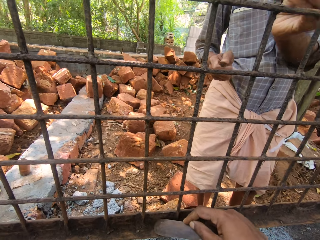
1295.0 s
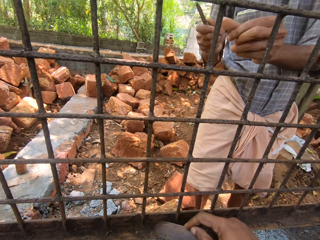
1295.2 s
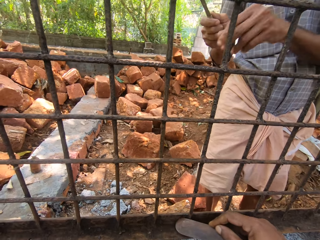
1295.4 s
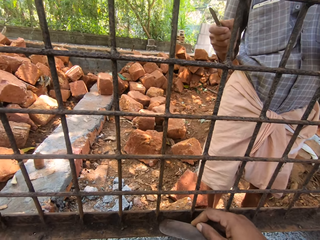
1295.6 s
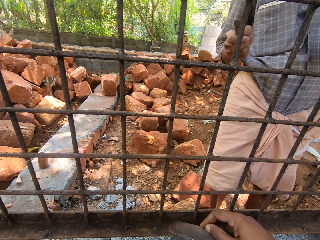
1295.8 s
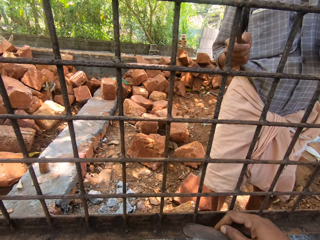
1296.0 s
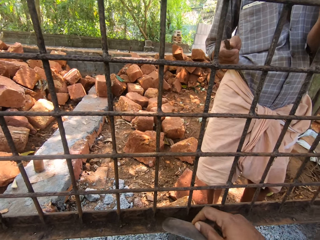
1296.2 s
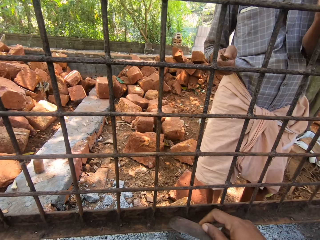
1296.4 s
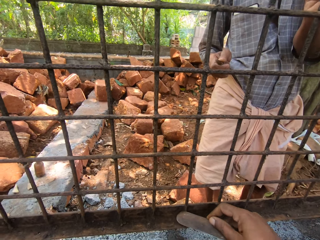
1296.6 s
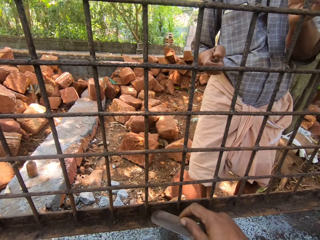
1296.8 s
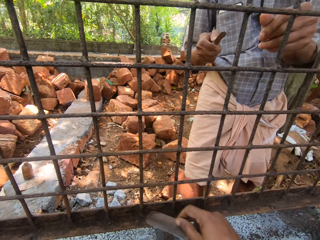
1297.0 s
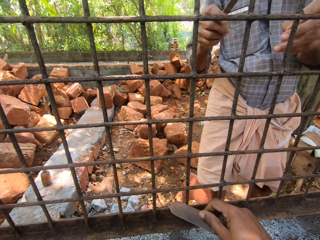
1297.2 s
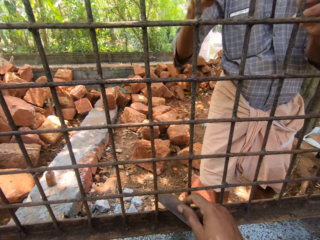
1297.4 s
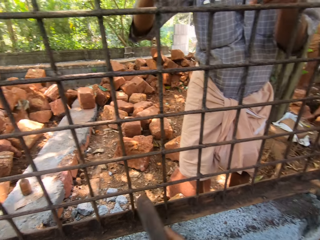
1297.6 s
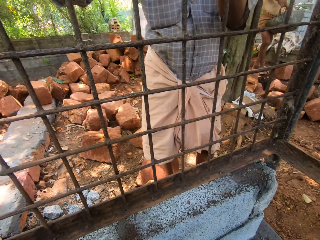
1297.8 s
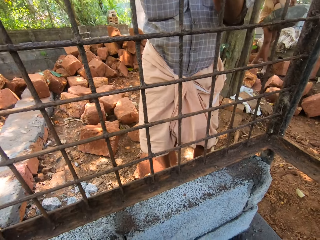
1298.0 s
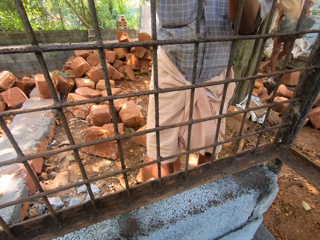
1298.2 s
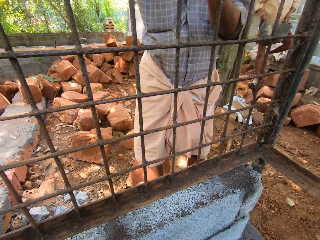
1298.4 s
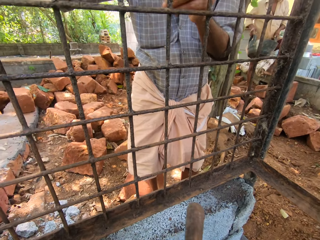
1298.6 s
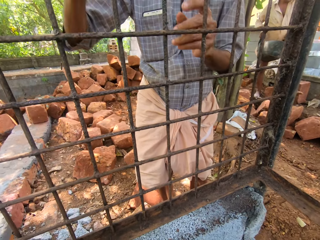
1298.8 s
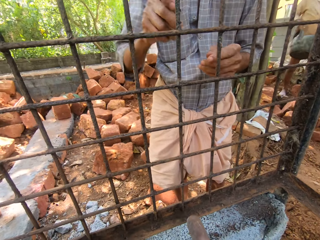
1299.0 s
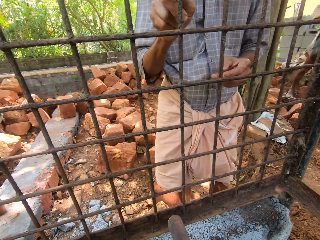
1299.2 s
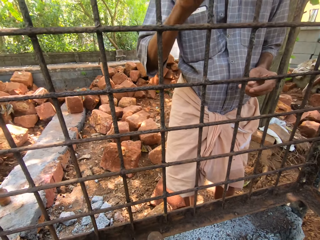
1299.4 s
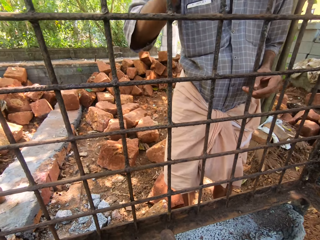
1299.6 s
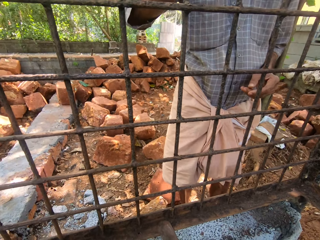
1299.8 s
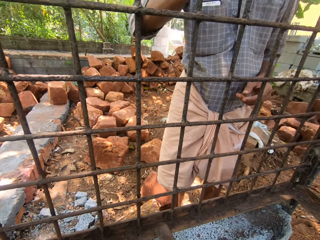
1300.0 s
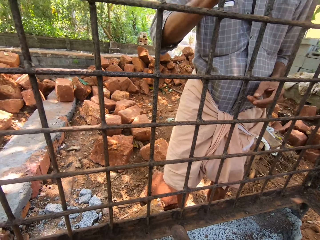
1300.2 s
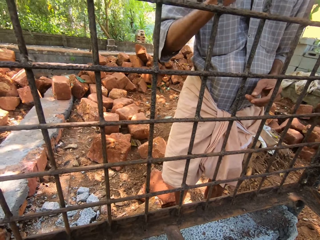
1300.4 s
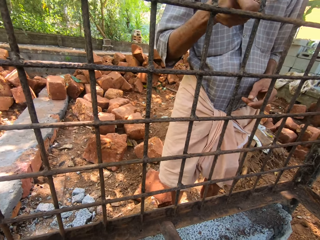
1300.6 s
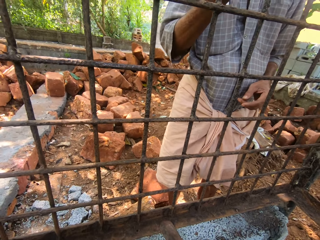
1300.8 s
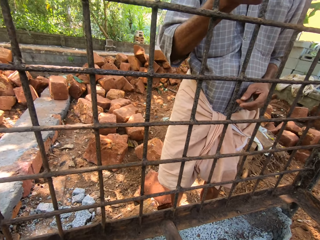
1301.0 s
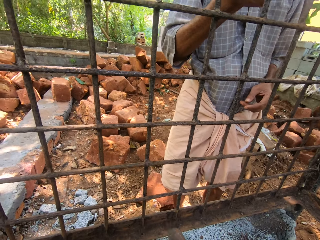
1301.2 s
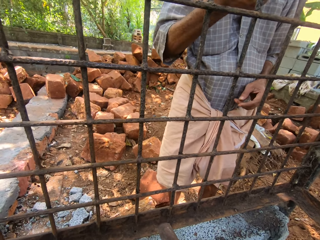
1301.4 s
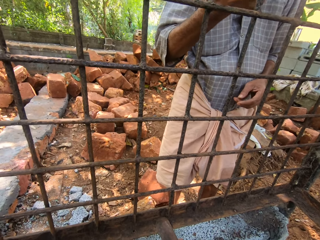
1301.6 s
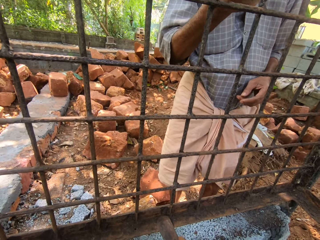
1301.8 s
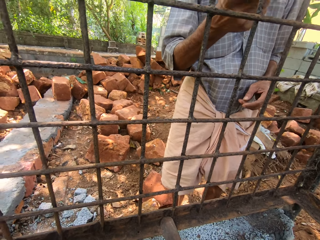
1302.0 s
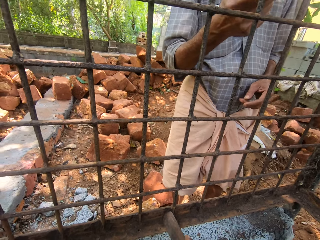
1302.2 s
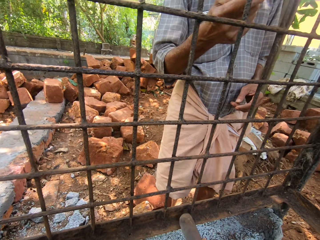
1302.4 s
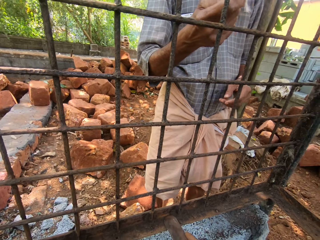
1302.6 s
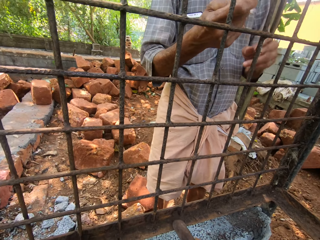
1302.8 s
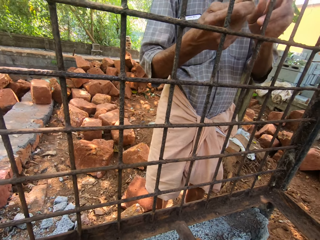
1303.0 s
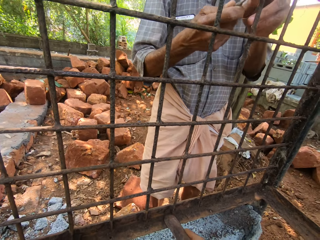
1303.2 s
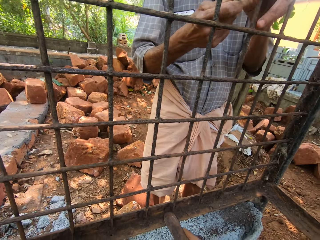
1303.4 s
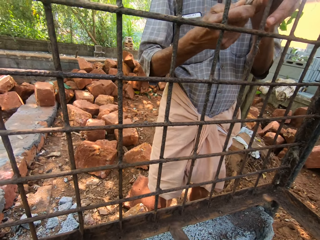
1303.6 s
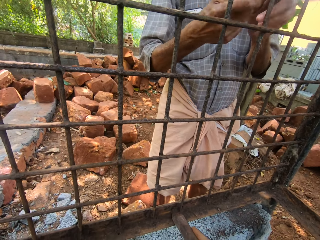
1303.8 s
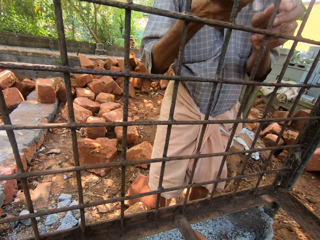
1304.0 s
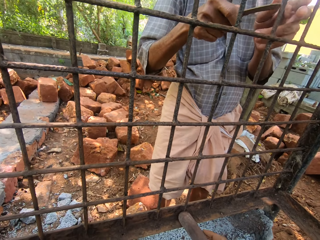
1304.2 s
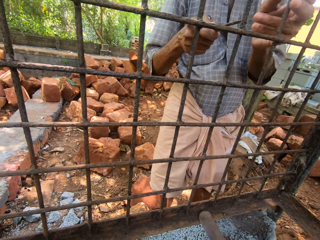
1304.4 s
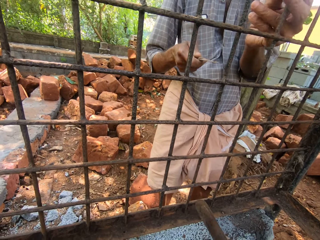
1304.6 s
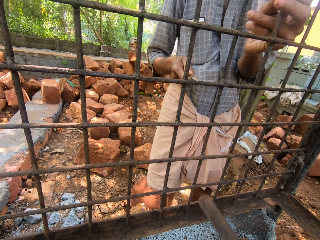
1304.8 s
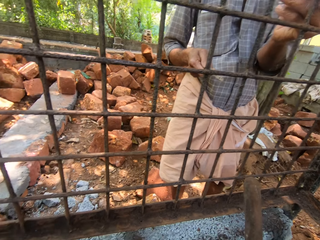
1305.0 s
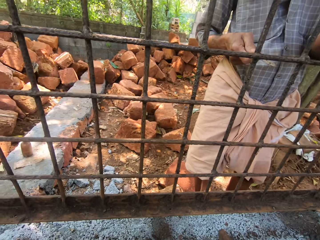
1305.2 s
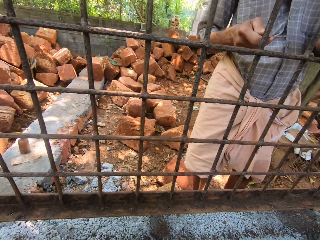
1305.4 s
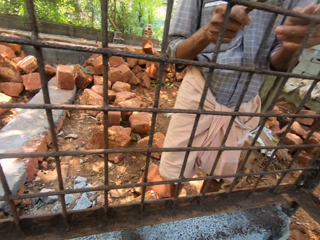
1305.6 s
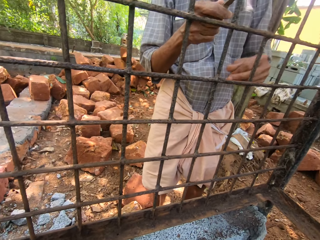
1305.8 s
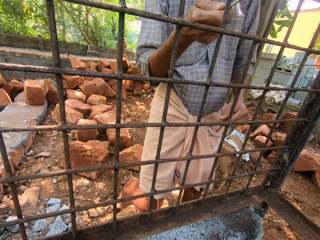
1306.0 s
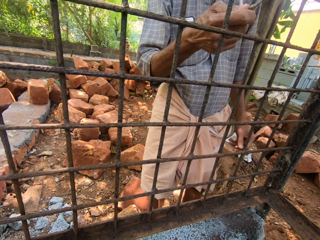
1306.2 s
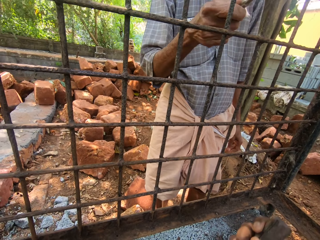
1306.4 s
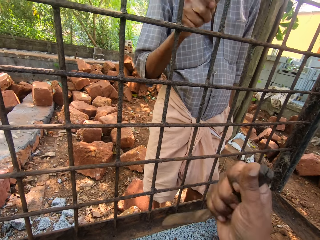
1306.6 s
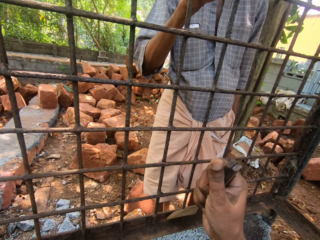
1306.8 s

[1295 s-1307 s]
The camera wearer scratches the grilled window with a file. They interact with a man. They scratch the grilled window with the file.

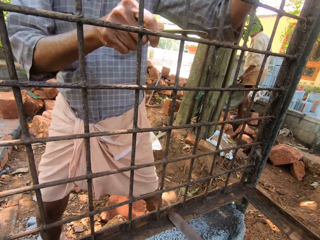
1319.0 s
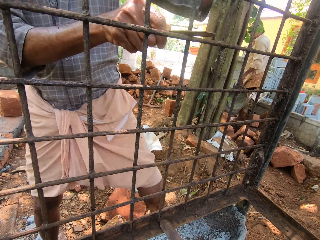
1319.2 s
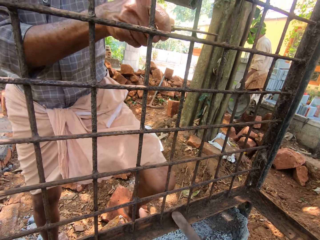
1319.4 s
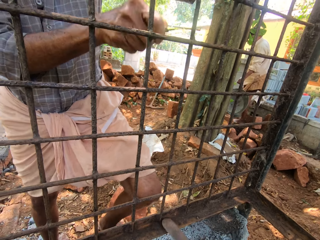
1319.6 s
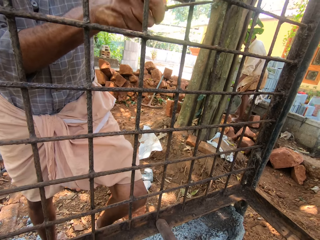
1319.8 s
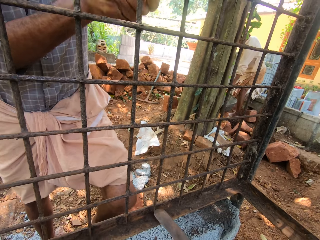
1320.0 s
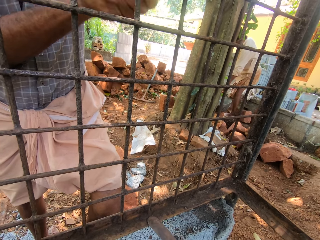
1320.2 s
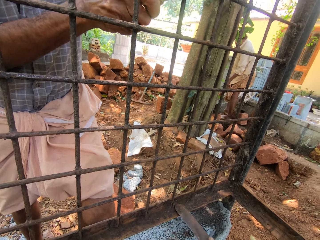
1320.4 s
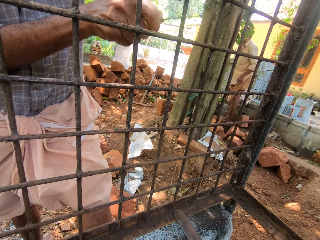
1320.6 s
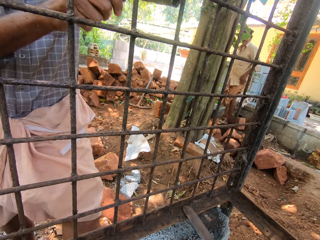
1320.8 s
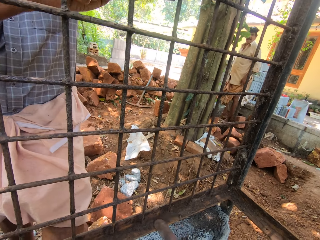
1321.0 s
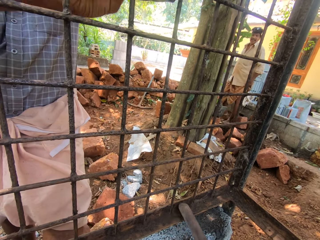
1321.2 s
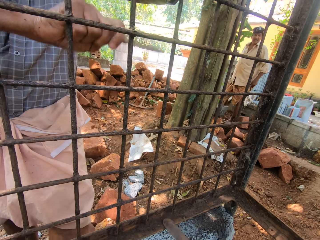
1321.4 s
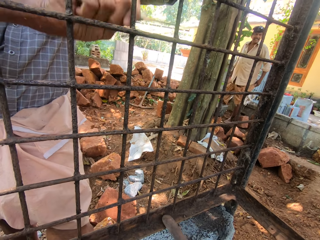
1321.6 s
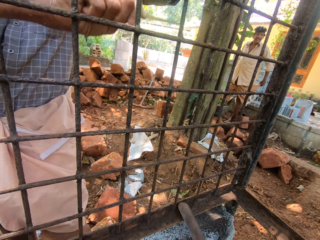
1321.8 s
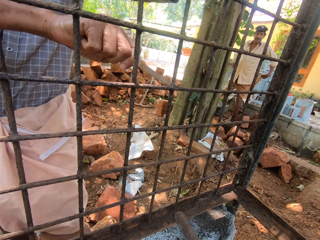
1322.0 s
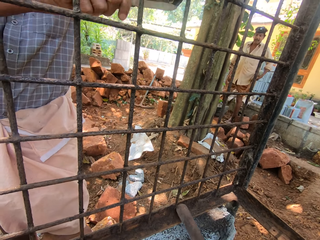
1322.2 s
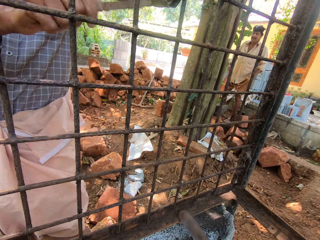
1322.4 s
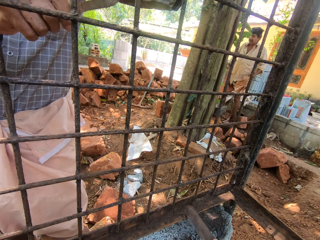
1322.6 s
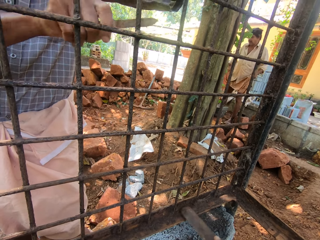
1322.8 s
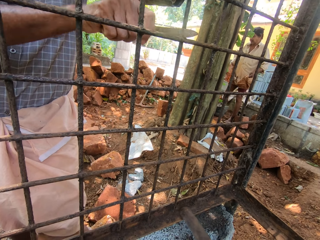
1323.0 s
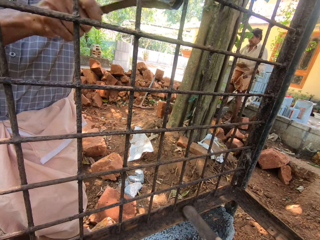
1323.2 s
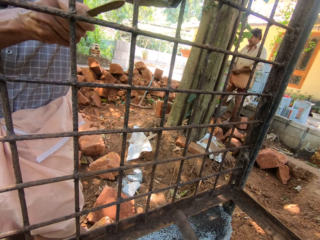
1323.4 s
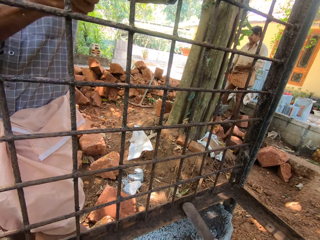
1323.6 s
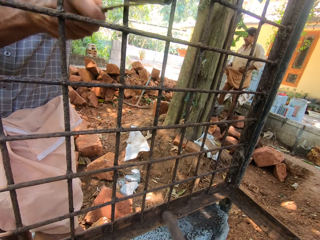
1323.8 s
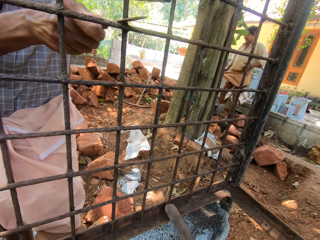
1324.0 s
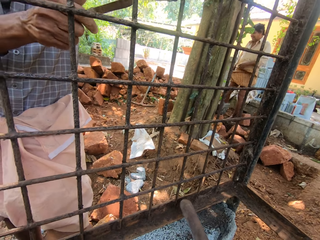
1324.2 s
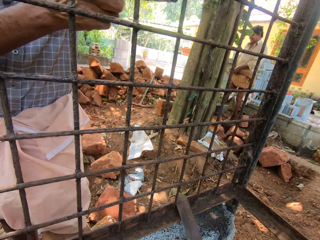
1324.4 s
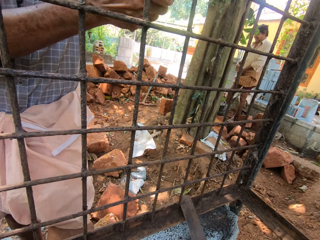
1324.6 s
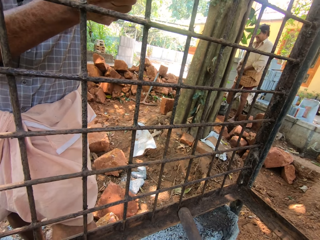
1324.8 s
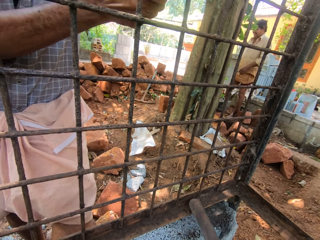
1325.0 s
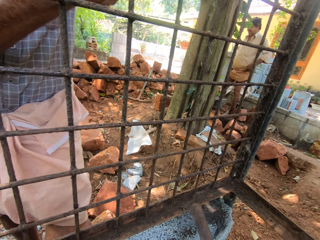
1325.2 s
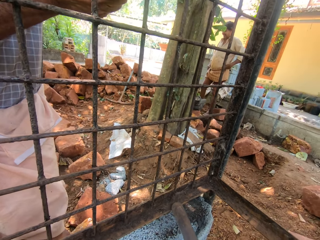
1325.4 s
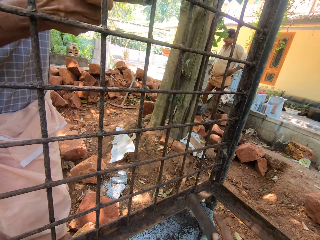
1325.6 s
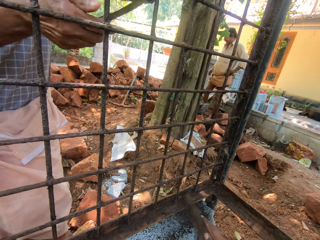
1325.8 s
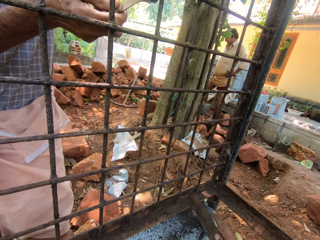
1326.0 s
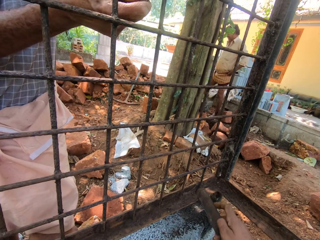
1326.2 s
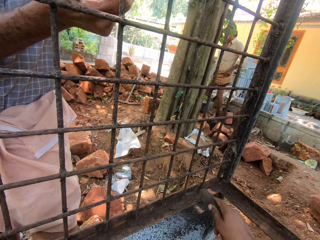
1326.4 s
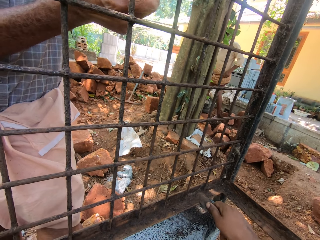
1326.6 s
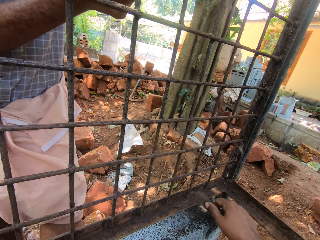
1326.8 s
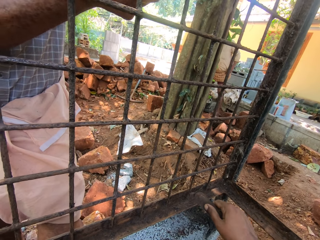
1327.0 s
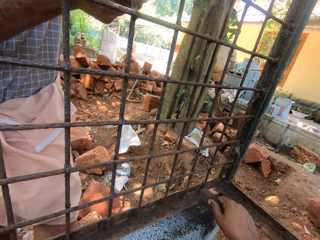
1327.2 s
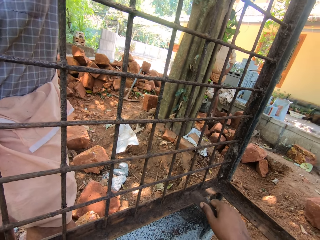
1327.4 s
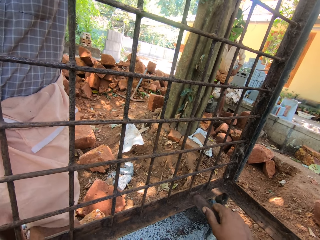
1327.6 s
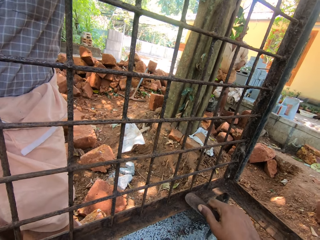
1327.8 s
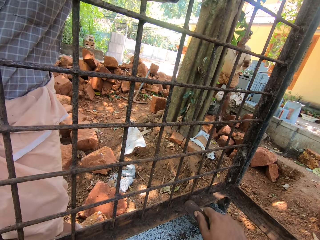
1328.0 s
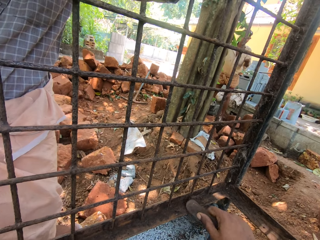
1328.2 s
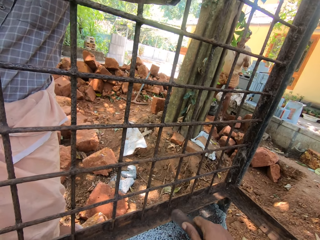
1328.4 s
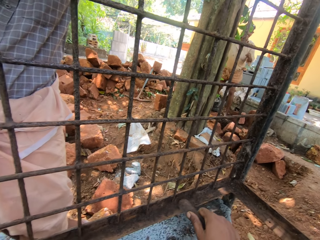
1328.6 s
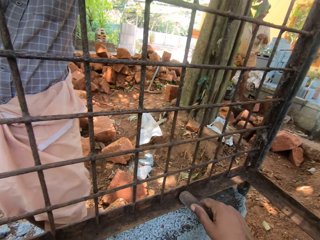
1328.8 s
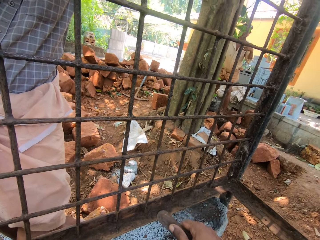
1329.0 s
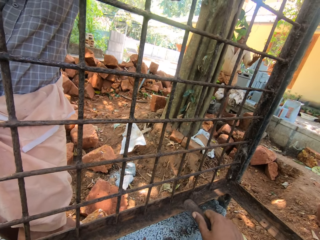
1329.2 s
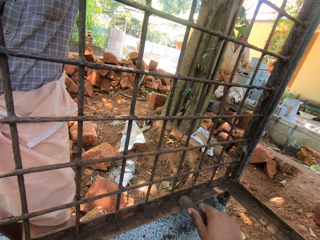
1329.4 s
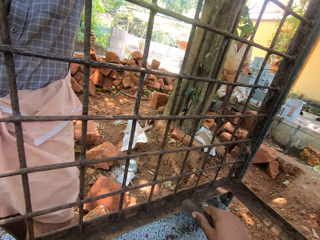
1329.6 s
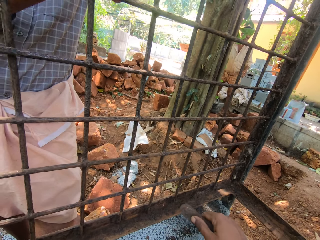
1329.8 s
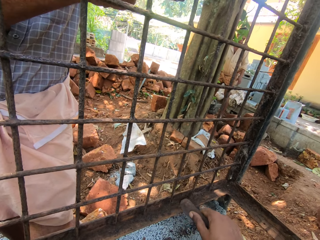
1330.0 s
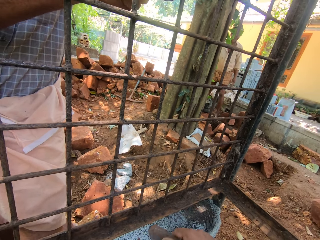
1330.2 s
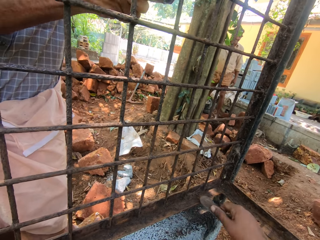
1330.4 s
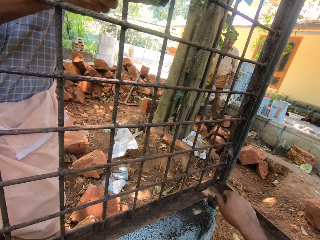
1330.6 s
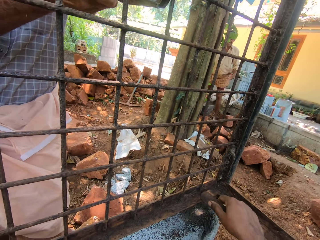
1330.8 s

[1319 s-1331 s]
The camera wearer interacts with a man. They scratch the grilled window with a file.
